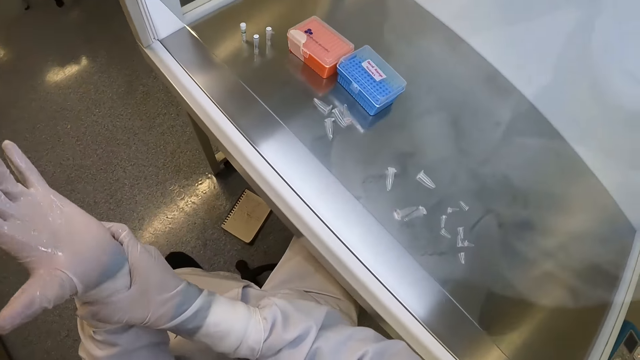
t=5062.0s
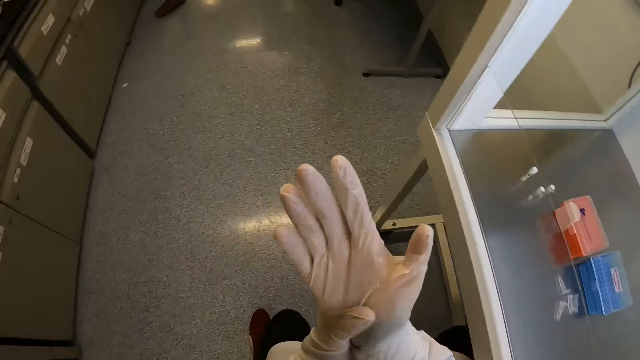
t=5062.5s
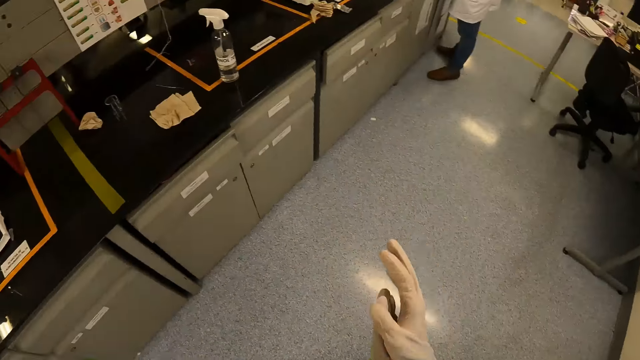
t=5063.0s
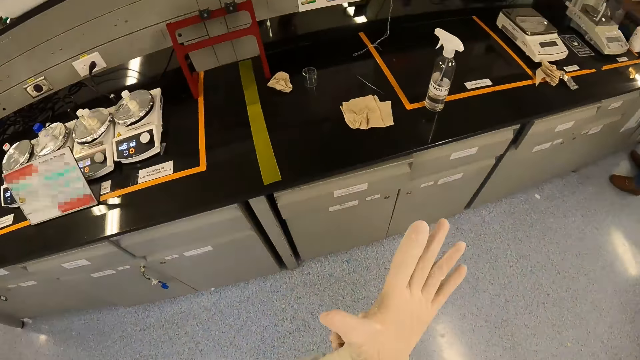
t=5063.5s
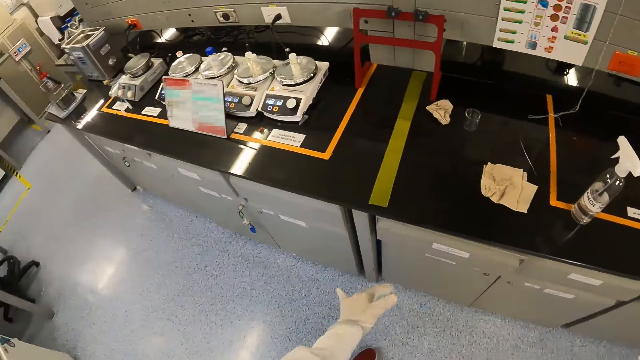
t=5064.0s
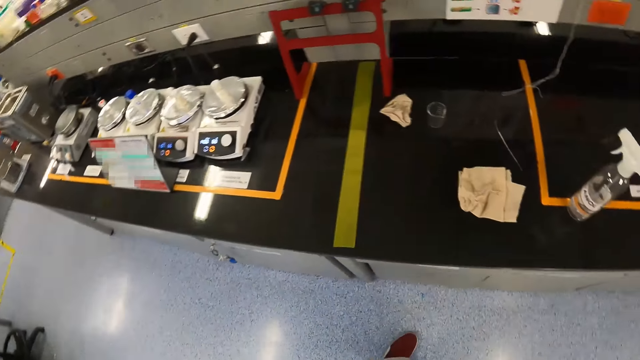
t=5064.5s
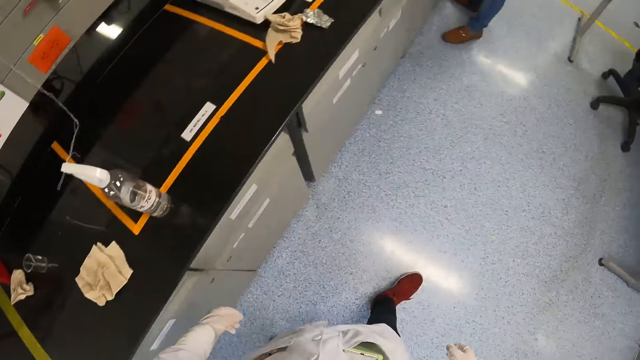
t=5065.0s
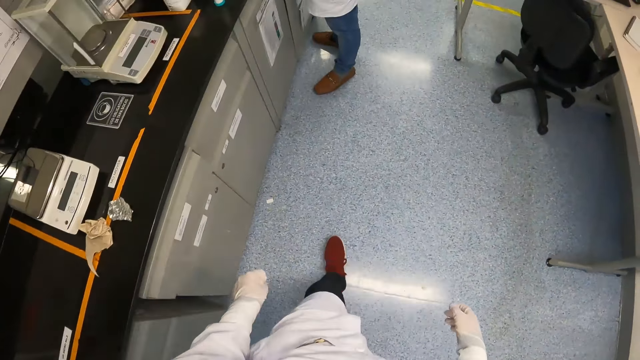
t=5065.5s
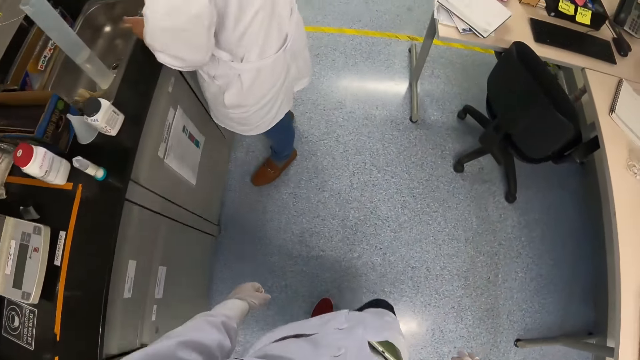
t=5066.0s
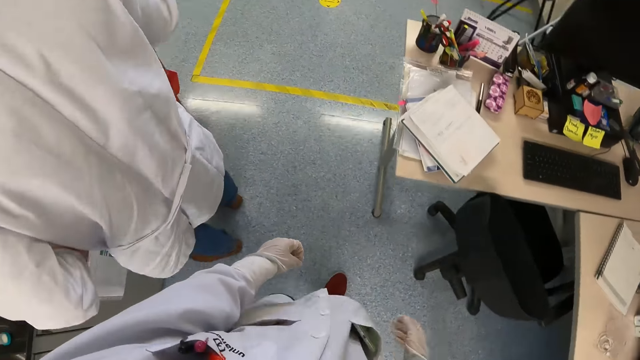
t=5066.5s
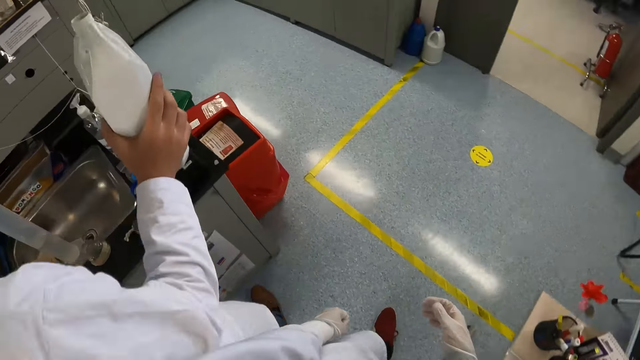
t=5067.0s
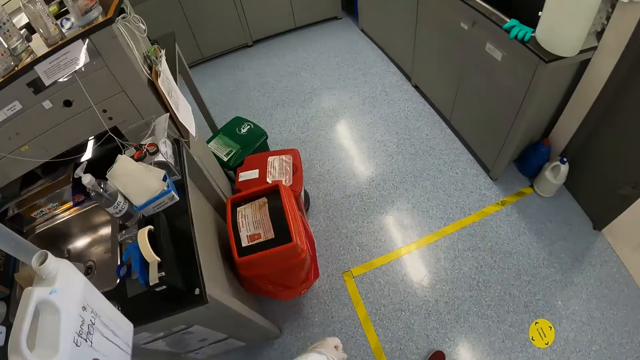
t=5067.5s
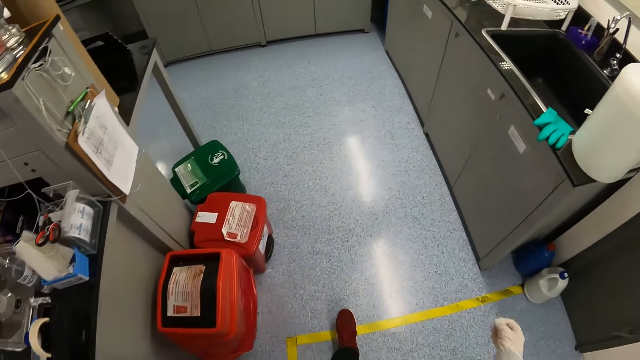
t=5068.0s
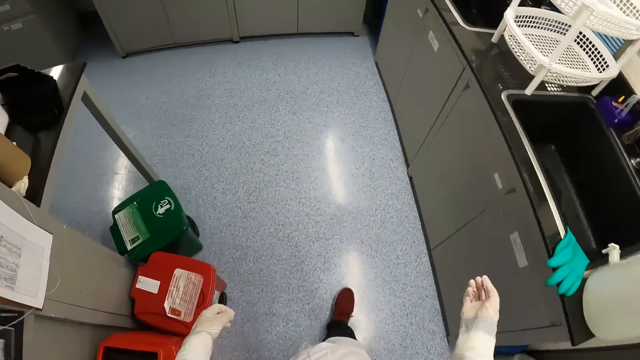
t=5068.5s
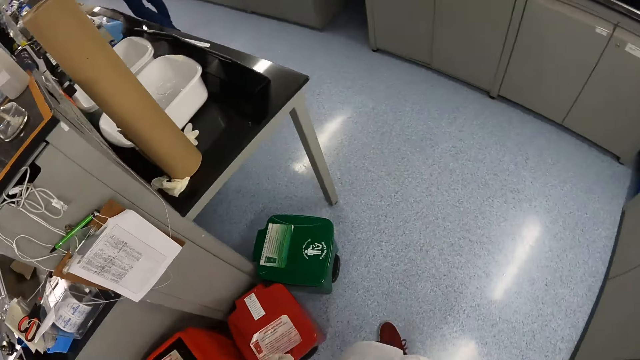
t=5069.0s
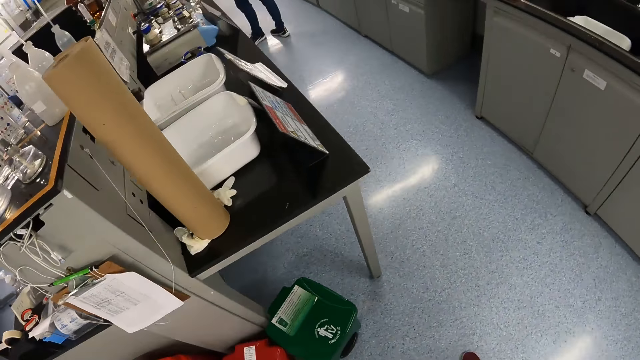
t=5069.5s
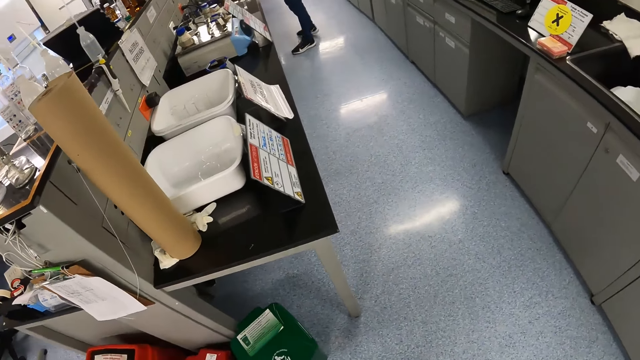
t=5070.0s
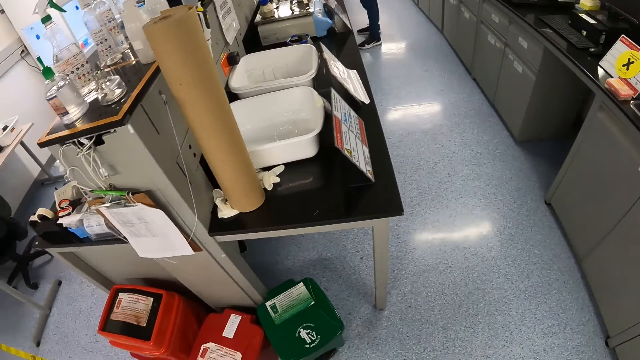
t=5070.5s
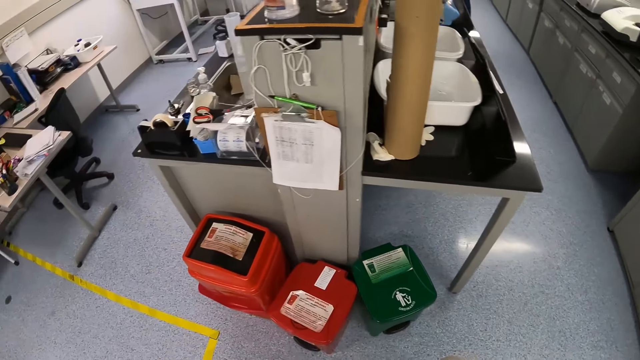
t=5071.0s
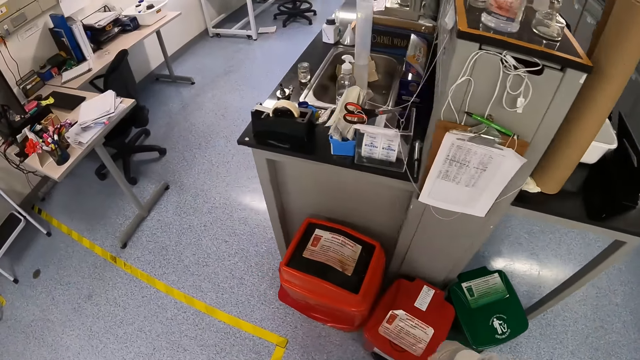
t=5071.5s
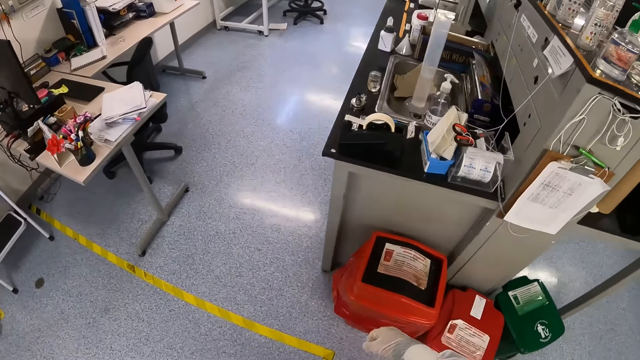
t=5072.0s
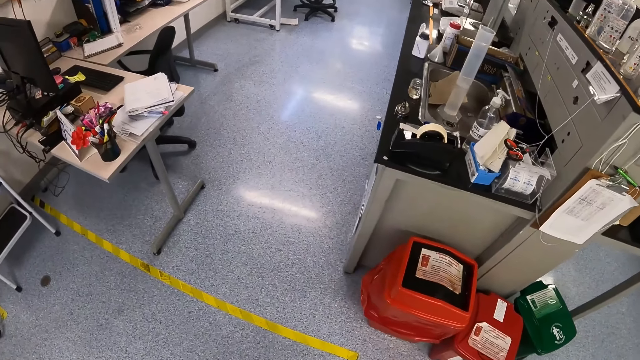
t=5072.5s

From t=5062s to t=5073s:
The camera wearer looks around. They walk away from the sterilizer. They walk past a man. The man holds a plastic bottle with his right hand.

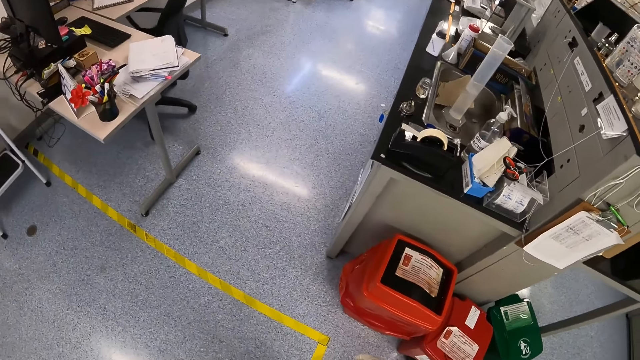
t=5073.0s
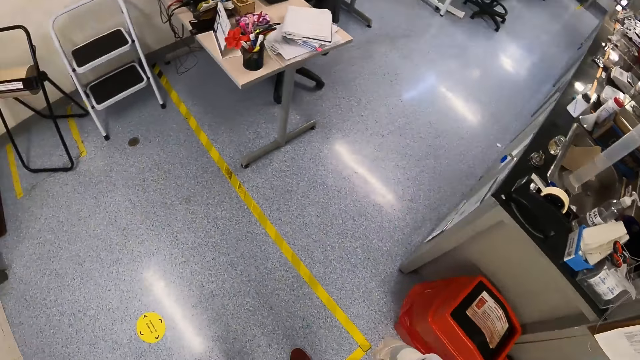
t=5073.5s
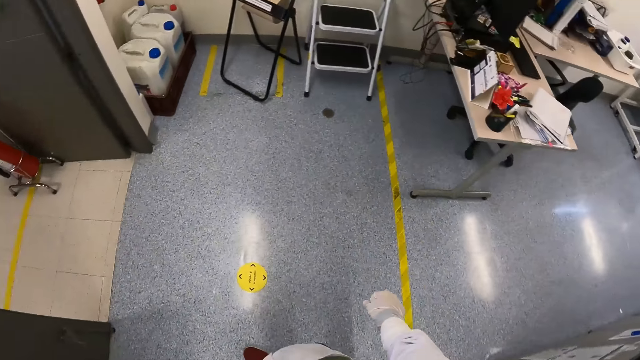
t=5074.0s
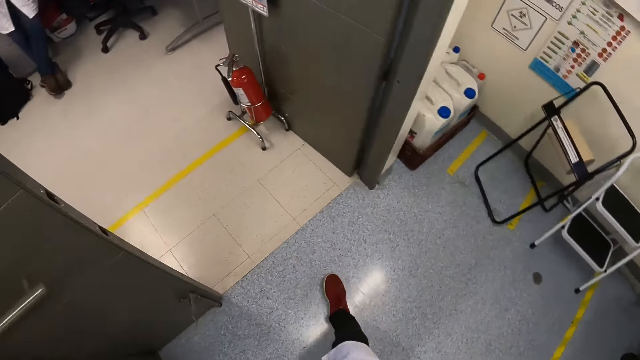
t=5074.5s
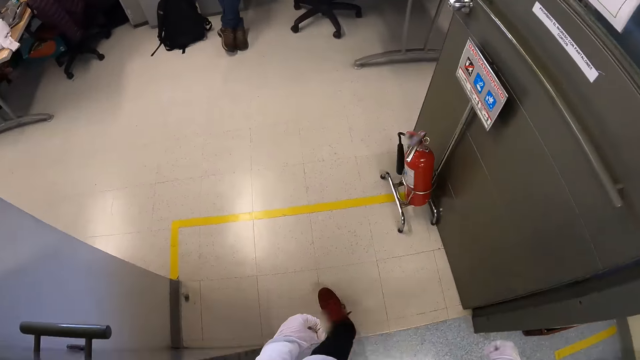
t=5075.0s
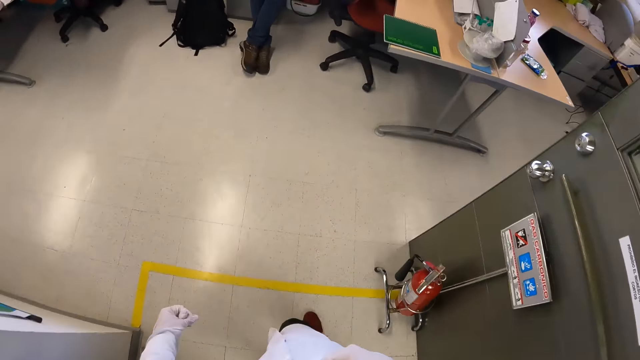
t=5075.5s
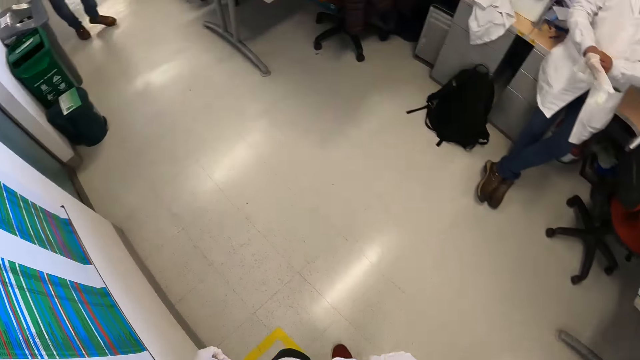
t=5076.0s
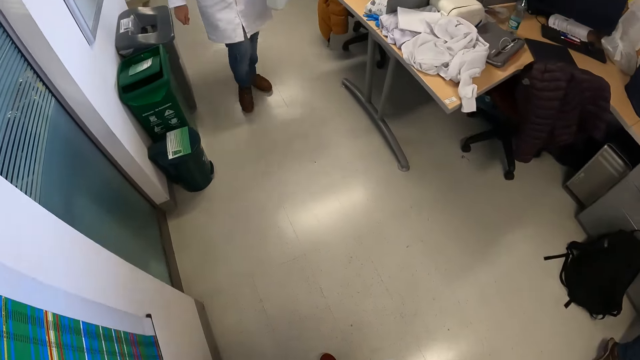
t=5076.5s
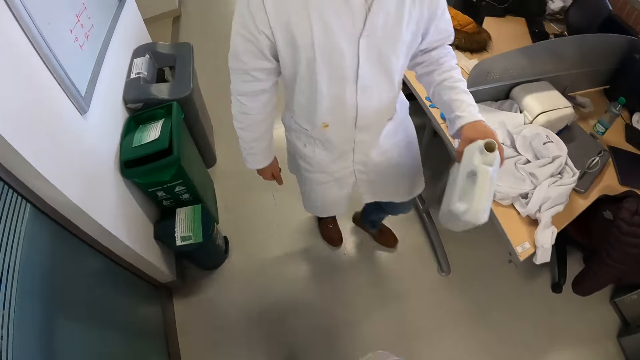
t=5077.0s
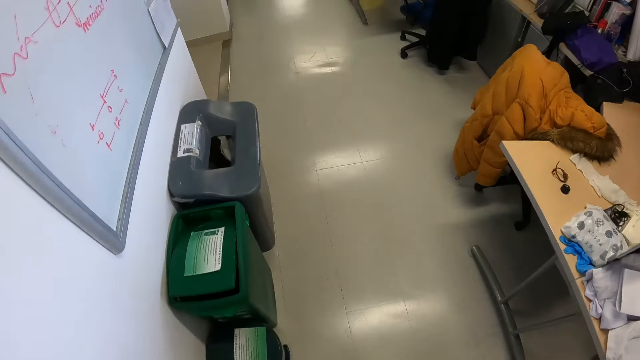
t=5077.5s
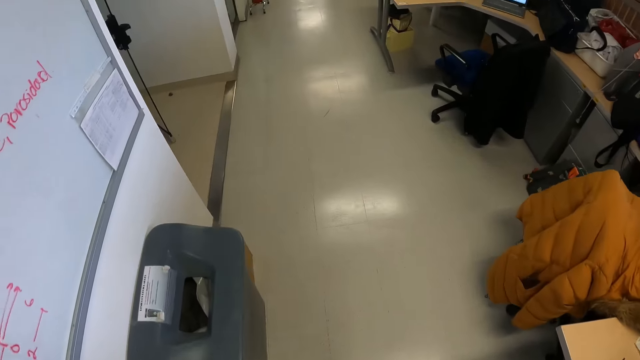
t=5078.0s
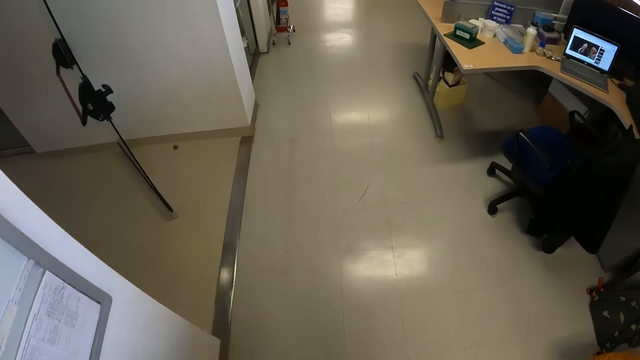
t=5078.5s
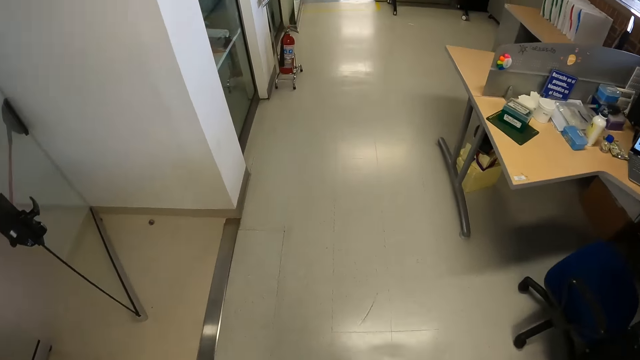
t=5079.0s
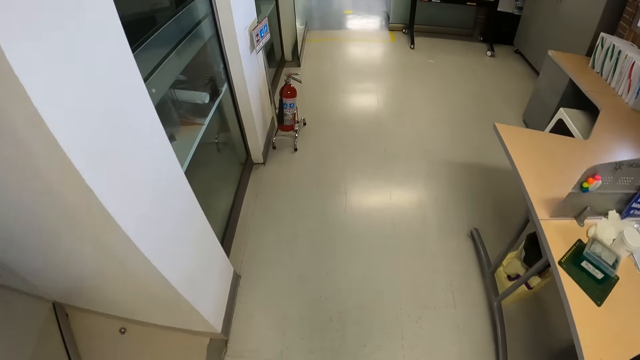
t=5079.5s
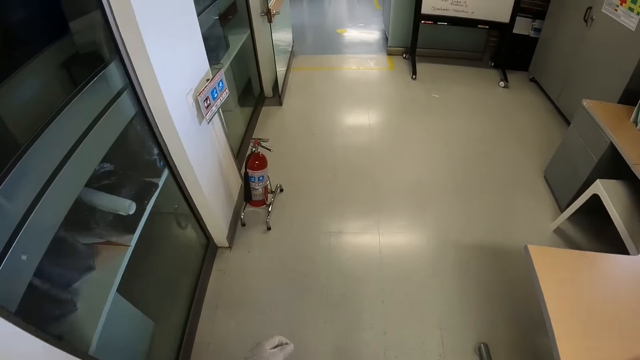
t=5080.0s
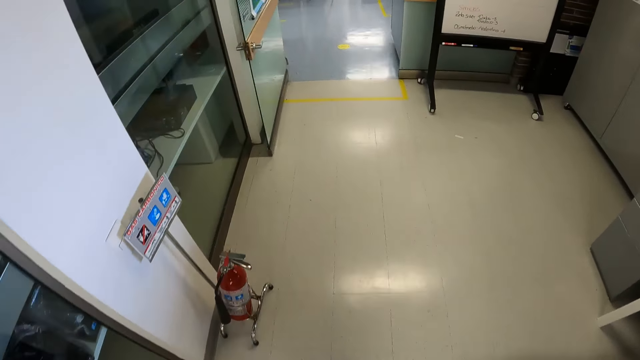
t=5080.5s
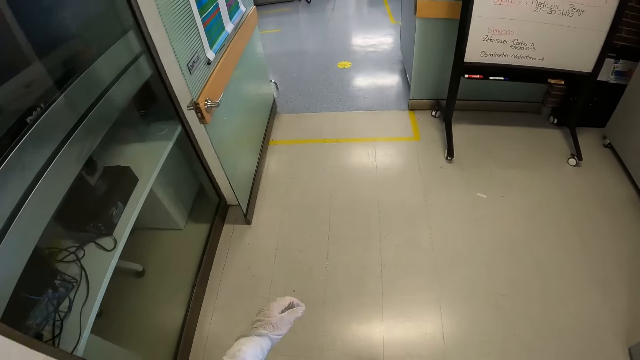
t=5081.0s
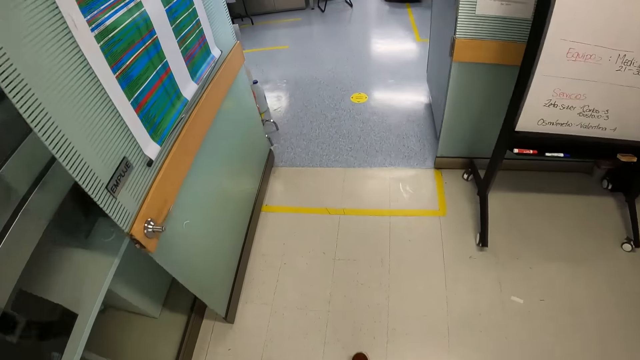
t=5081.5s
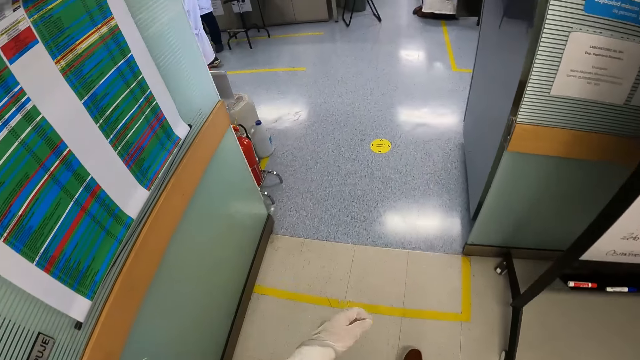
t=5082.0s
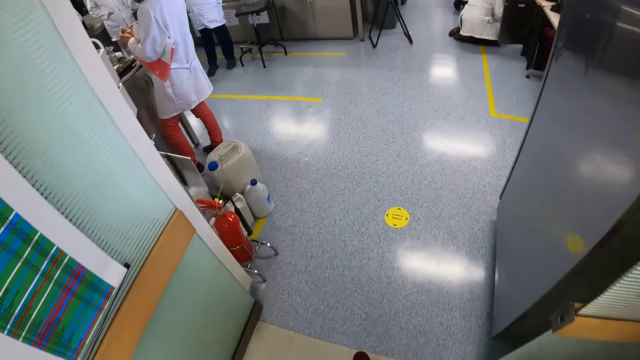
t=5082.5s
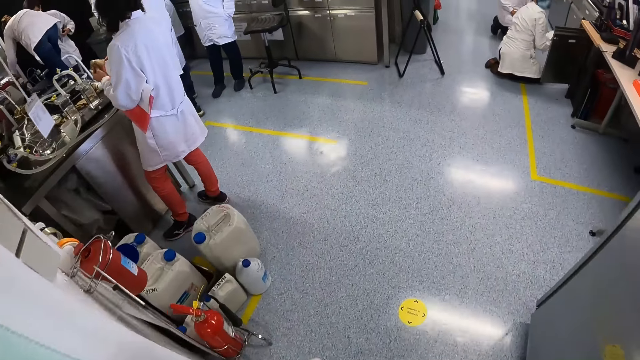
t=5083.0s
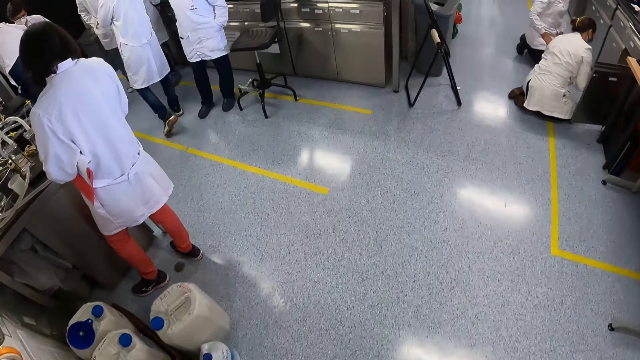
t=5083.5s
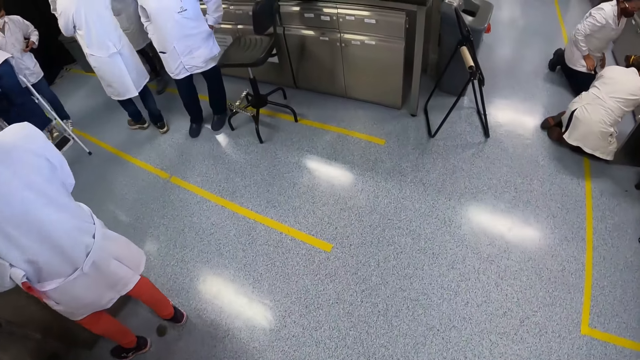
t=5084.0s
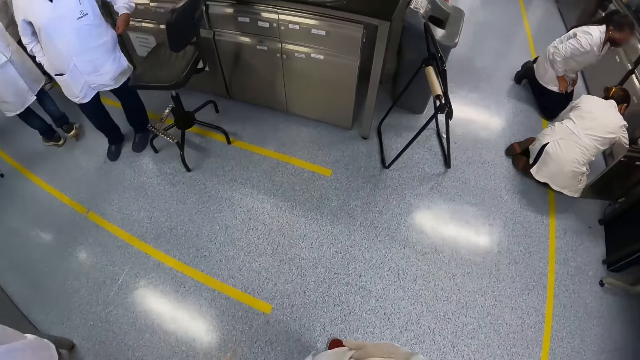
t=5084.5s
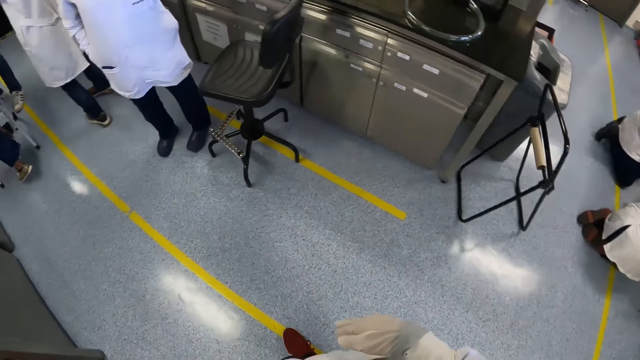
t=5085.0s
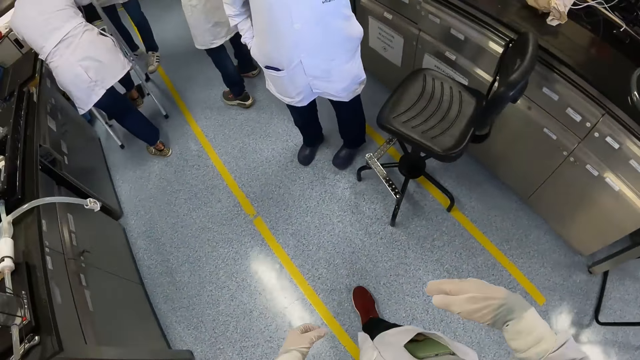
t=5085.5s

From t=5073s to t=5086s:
The camera wearer walks past another man. The first man walks towards the camera wearer with the plastic bottle in his left hand. The camera wearer walks into a room with a group of people.
